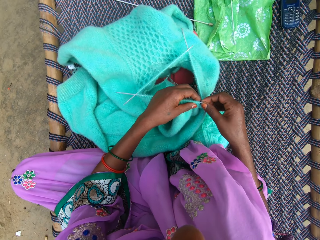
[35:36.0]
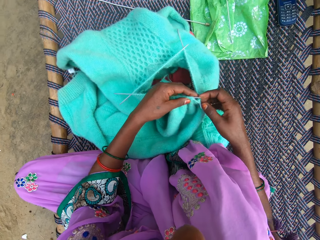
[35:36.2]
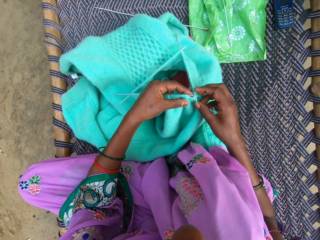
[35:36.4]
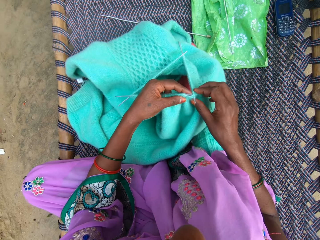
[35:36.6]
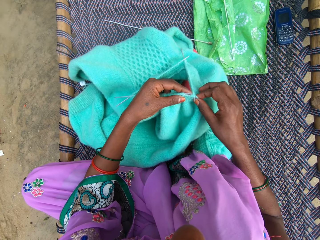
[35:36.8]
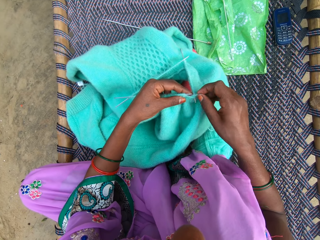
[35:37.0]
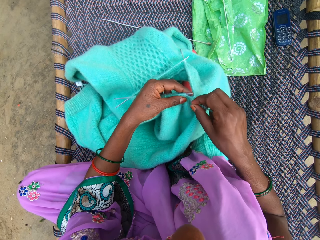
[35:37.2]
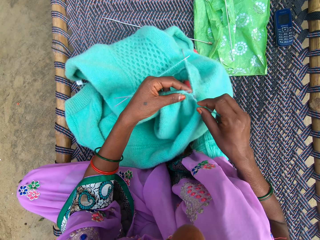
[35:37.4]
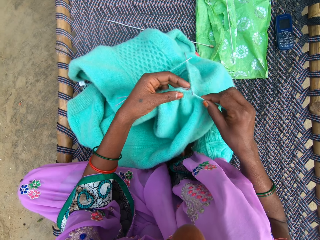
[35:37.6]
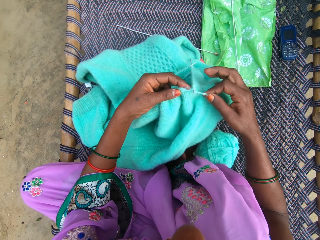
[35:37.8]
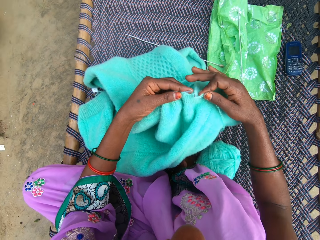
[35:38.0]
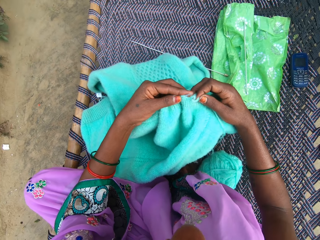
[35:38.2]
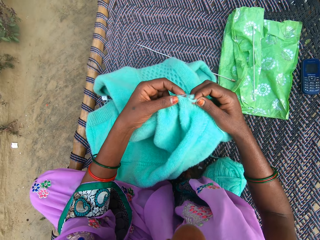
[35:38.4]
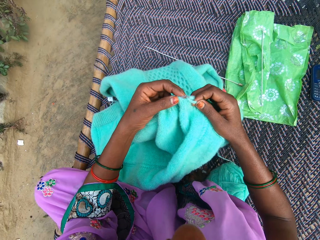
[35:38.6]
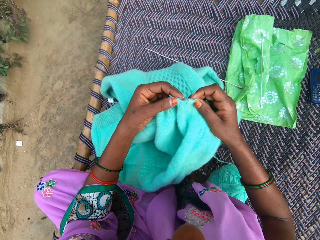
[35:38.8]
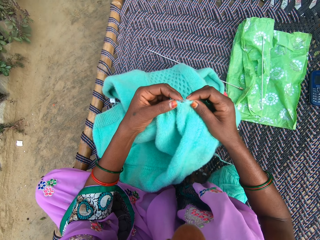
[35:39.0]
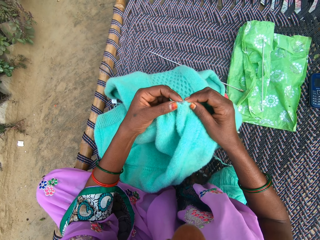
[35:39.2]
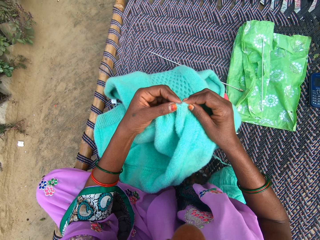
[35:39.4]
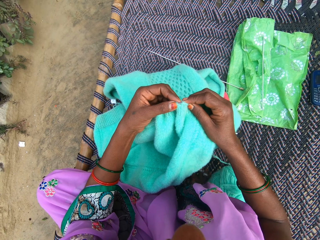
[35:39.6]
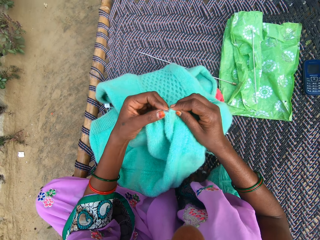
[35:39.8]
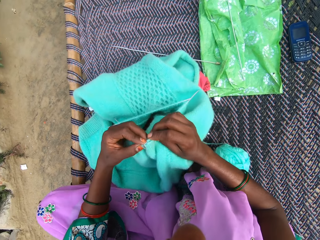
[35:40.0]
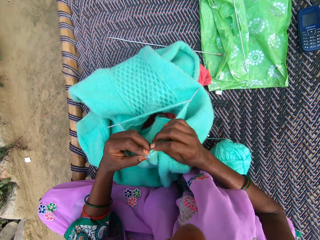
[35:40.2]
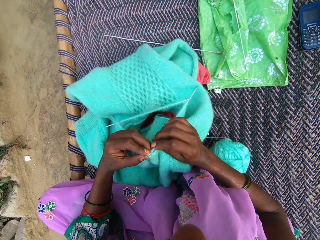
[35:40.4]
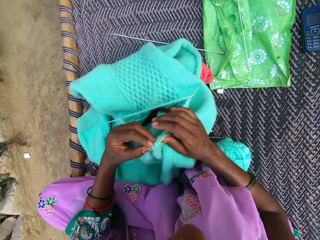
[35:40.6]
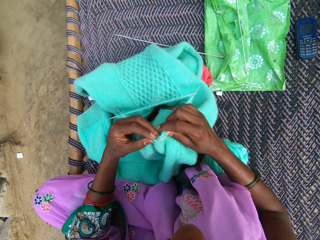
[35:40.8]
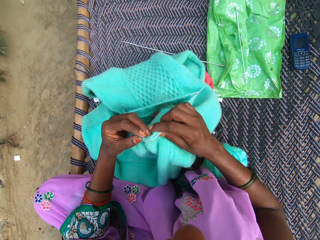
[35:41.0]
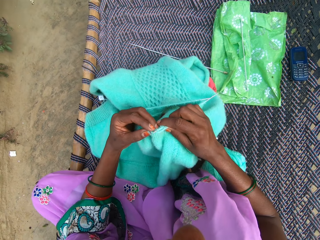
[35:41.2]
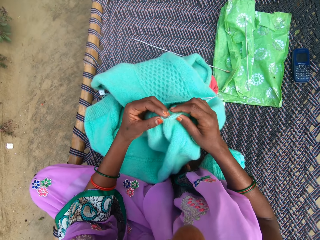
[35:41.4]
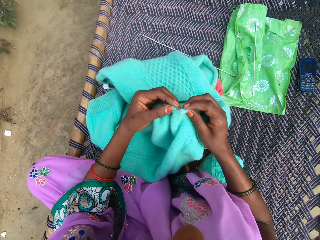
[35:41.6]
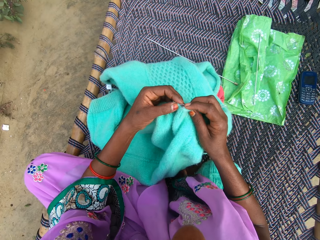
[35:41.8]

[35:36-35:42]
The camera wearer knits the yarn with the knitting pins in her hands.

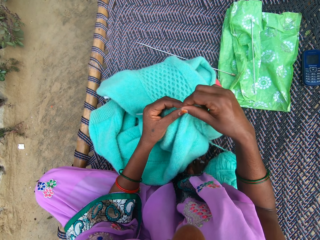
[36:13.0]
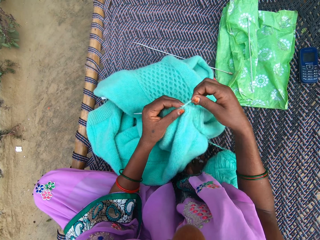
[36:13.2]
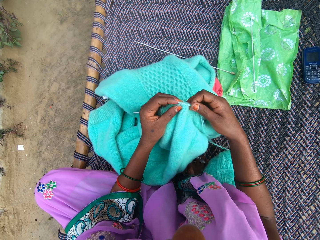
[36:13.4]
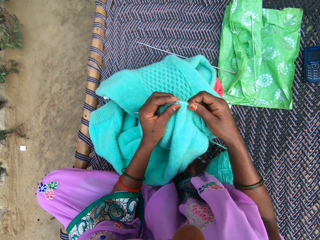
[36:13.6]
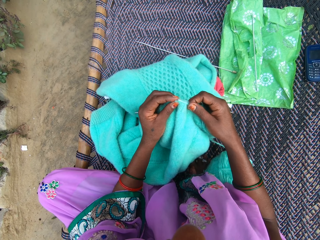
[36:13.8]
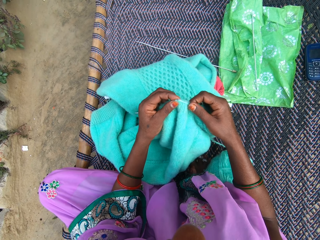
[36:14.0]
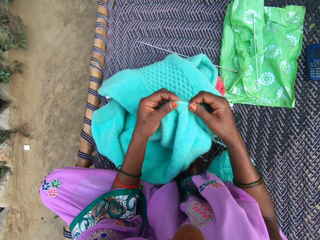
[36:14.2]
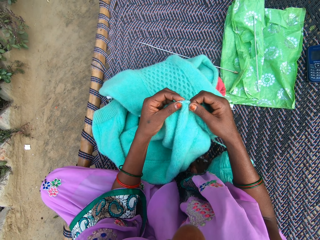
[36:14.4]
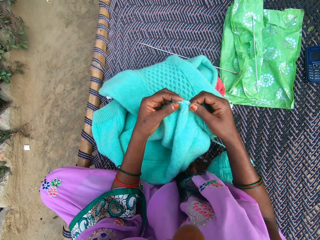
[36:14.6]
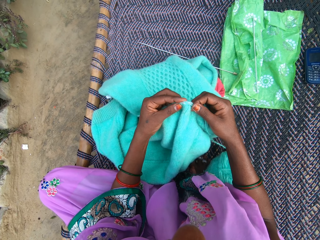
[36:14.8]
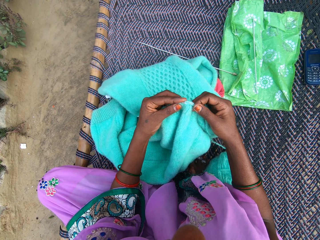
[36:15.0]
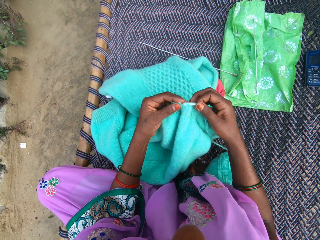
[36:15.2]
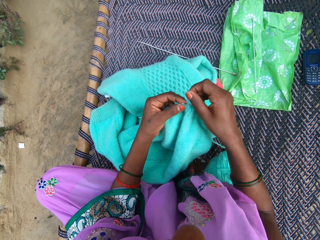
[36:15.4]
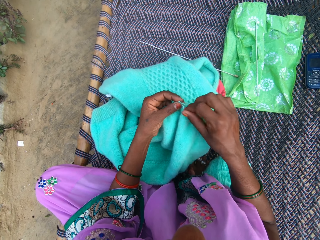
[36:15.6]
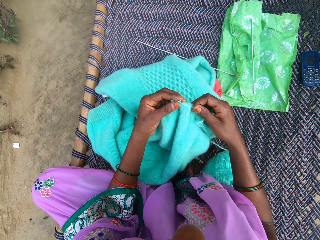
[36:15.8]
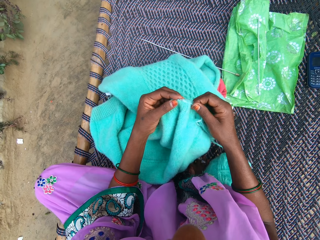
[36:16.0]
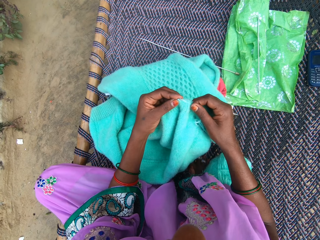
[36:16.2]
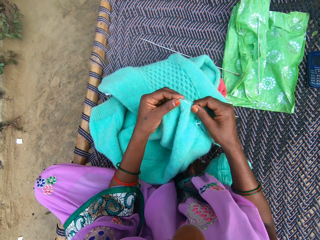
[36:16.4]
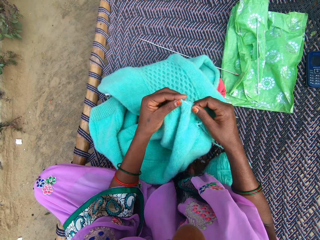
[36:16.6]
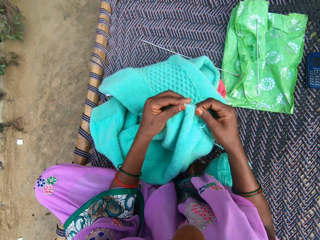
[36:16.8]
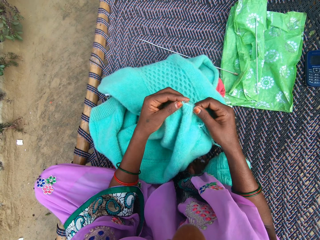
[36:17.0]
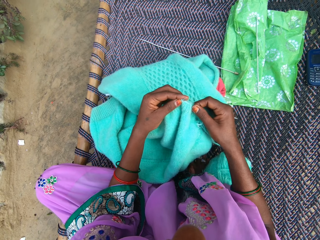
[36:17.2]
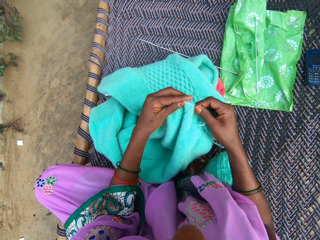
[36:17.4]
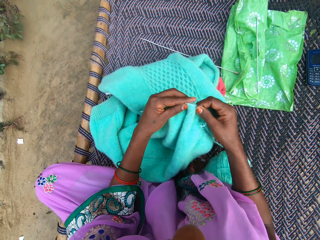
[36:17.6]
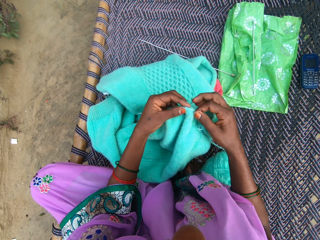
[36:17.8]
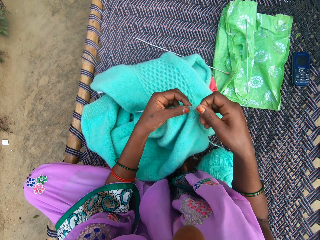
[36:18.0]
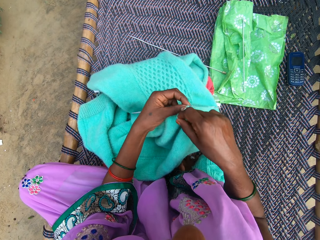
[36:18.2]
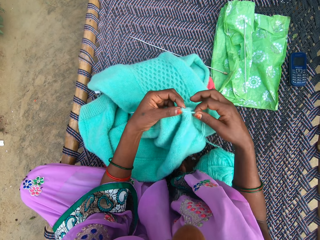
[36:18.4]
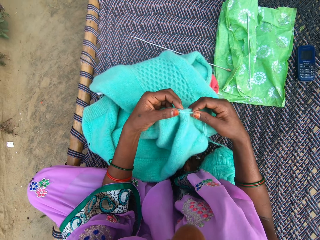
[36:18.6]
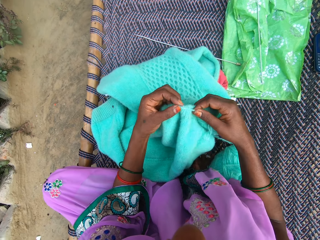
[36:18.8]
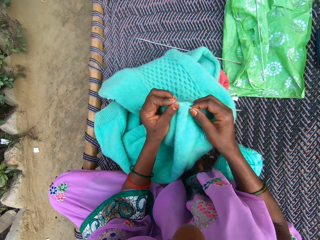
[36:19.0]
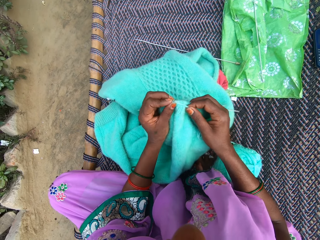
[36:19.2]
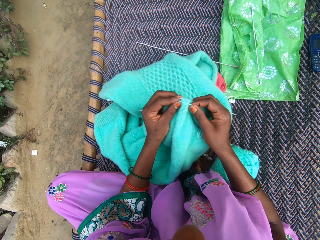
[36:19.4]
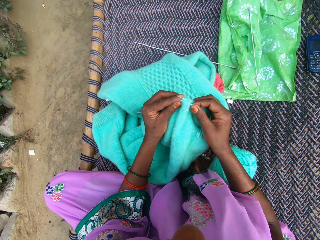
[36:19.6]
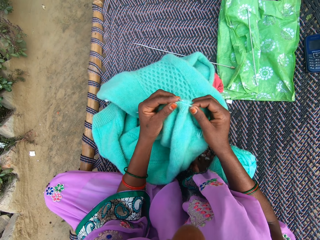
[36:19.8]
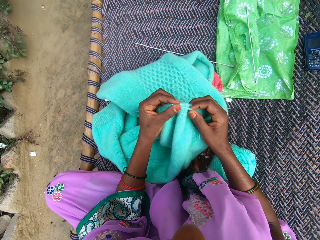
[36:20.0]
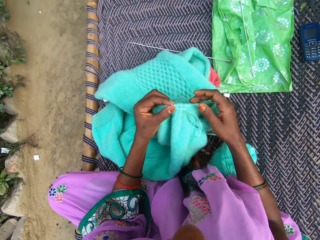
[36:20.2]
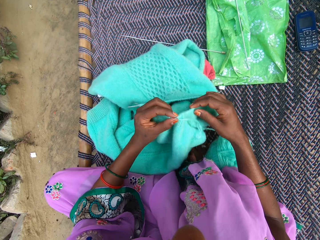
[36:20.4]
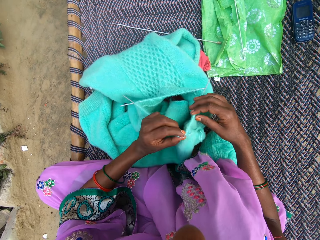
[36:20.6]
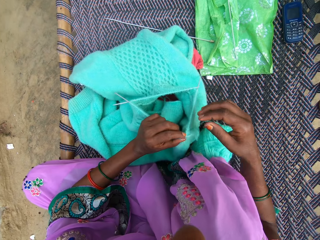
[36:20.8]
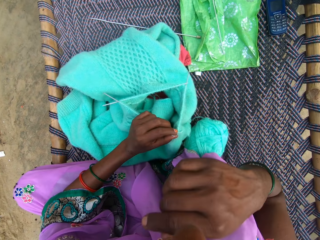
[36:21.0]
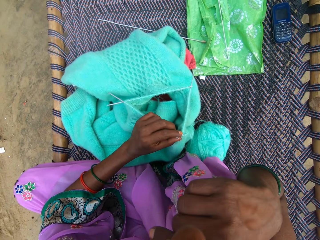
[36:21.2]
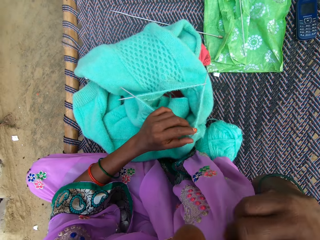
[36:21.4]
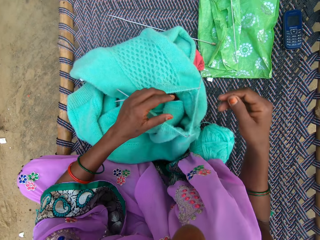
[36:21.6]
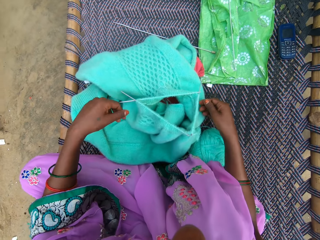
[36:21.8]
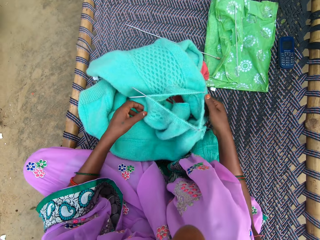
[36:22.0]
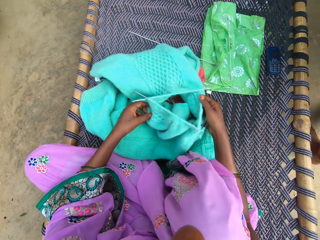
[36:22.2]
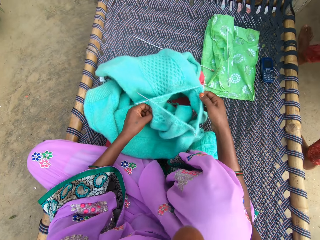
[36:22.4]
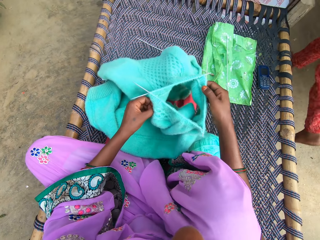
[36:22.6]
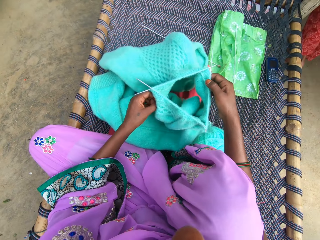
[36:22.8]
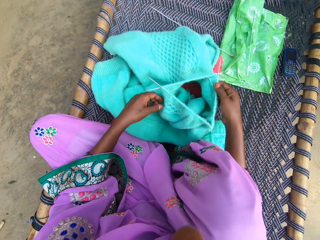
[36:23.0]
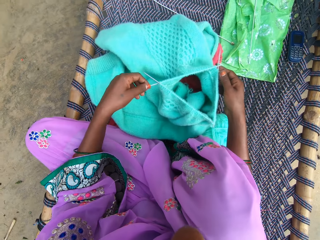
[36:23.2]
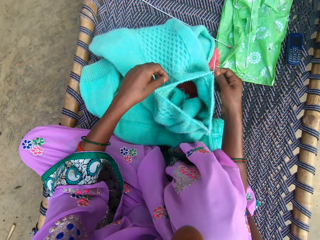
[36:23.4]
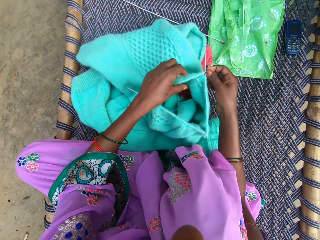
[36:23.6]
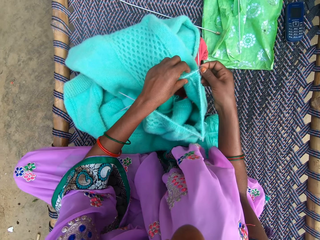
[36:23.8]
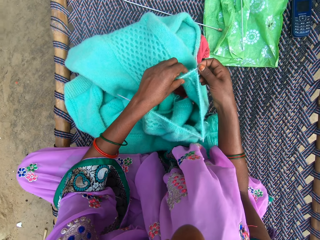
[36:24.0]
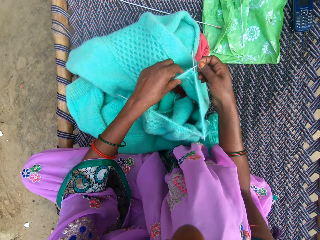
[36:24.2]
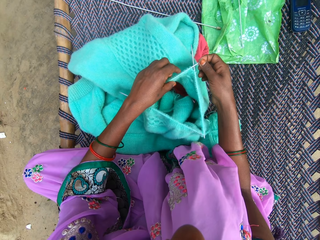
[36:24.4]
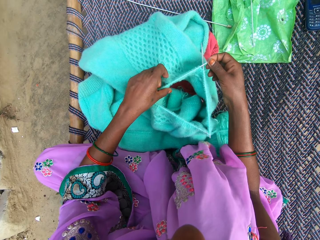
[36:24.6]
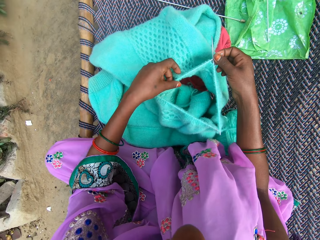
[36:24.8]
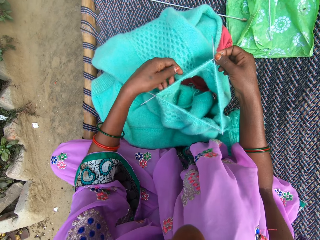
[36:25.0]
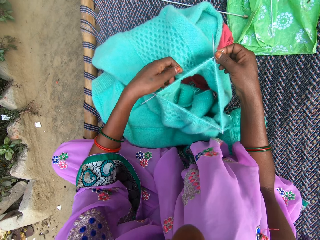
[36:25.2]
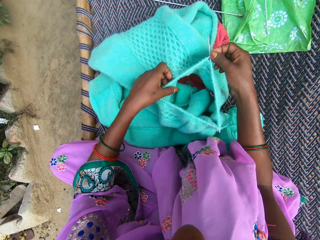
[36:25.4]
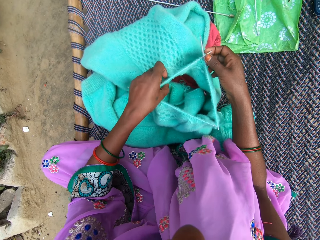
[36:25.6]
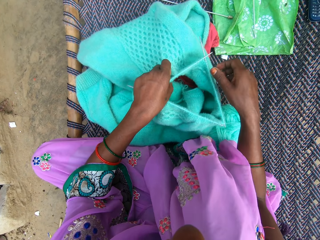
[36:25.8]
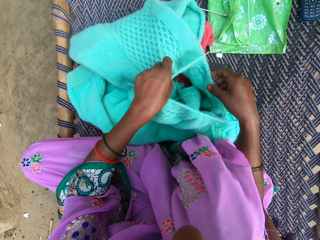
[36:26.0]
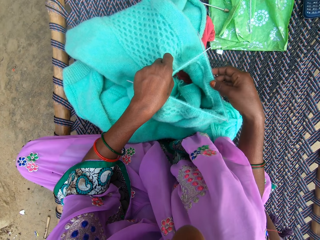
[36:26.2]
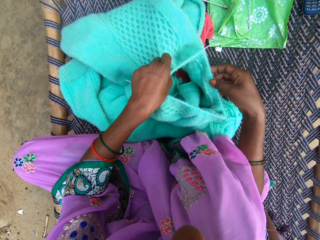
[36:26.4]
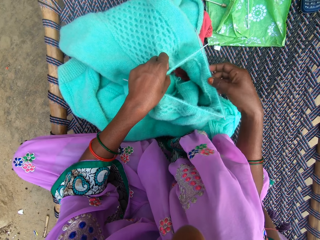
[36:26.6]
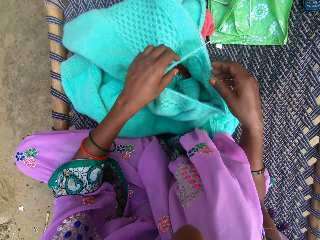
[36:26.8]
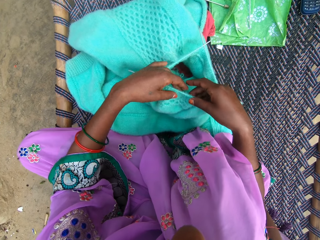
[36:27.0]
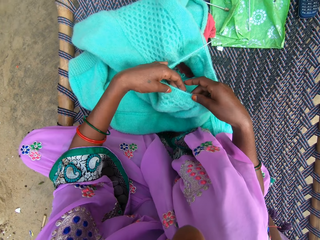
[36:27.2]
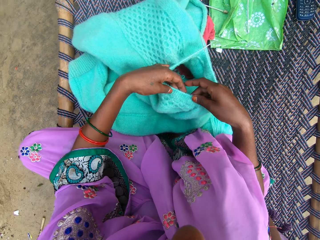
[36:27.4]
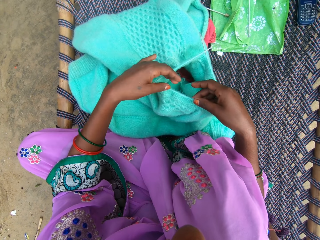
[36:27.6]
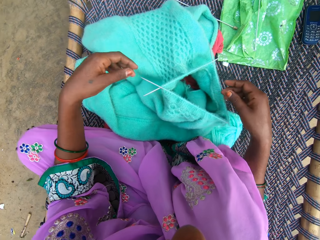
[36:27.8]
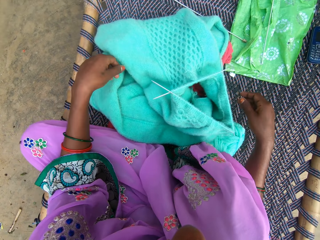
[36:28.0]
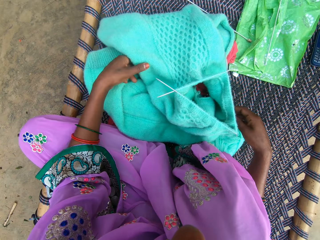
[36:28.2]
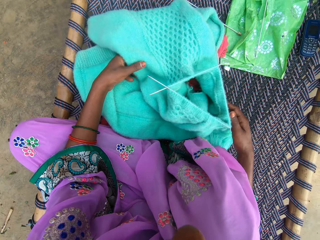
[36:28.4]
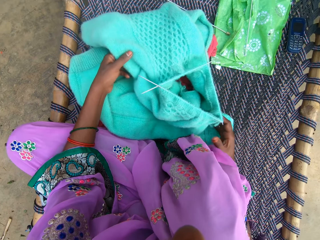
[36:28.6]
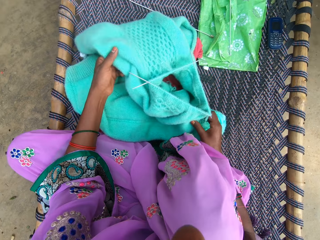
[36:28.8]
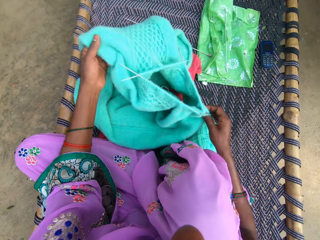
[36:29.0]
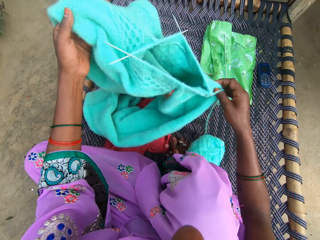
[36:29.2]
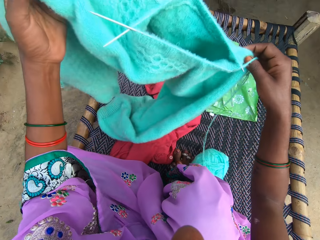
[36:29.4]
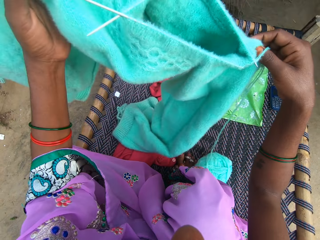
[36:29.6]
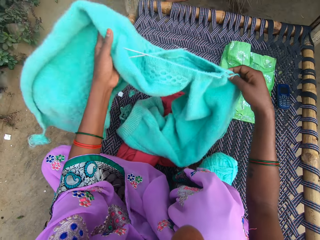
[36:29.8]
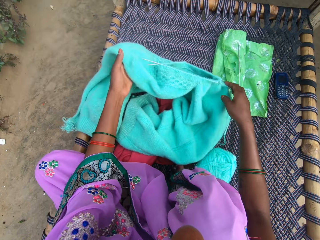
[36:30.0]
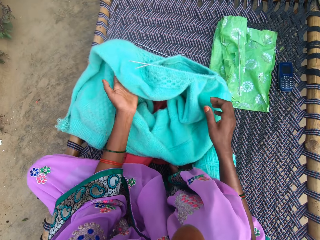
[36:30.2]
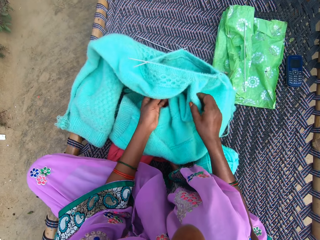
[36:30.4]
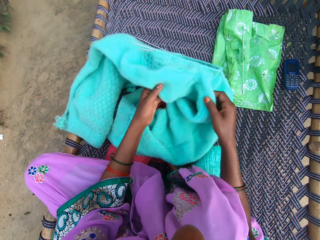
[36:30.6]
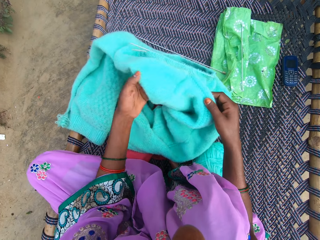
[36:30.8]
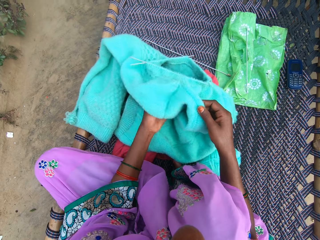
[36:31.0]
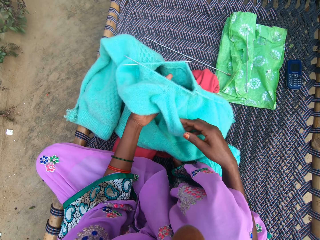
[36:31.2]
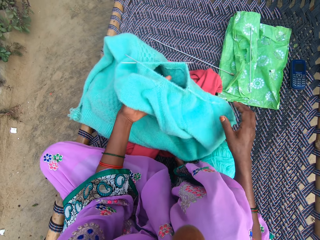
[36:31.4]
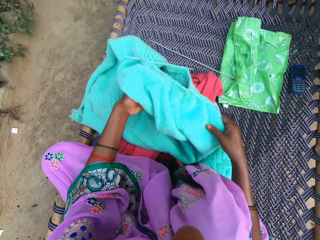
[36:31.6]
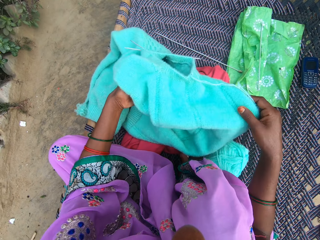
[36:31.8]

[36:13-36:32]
The camera wearer knits wool. They round the wool on a crochet. They knit cloth. They touch something. They release the fabric on a mat and adjust the fabric on the mat. They lift the crochets and lower the crochet. They adjust the cloth on the crochet. They withdraw a hand from the crochet. They touch the cloth on the crochet. They withdraw a hand from the crochet. They lift the cloth. They drop the fabric on the mat. They adjust the fabric on the mat.
